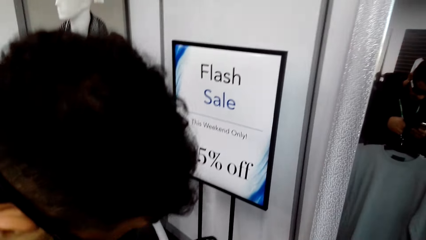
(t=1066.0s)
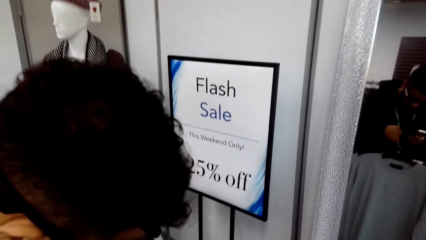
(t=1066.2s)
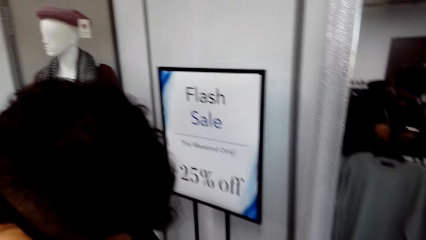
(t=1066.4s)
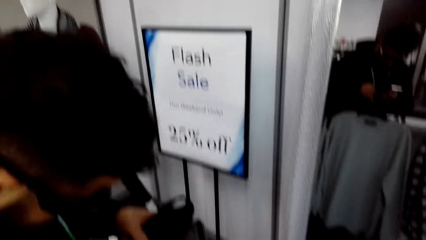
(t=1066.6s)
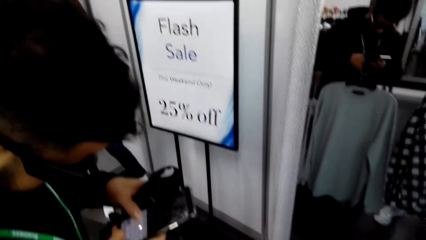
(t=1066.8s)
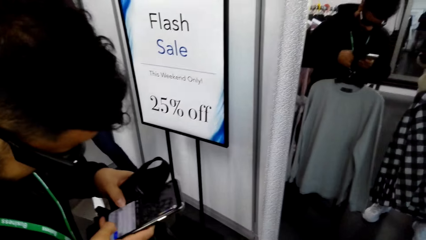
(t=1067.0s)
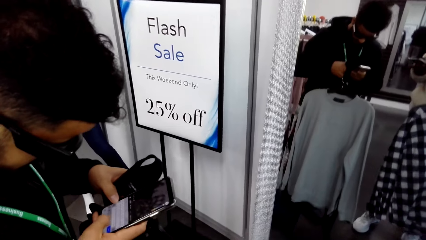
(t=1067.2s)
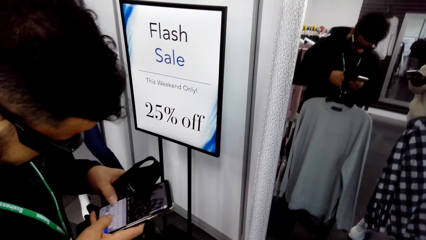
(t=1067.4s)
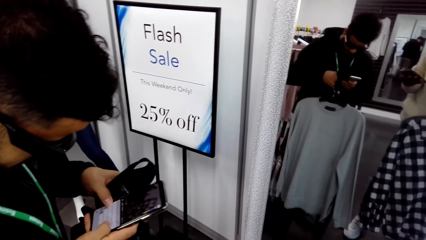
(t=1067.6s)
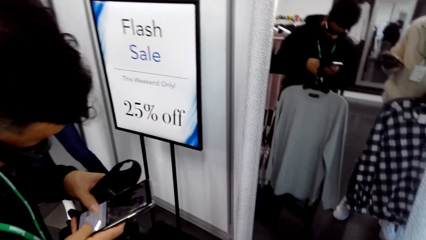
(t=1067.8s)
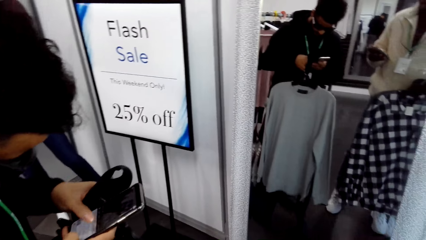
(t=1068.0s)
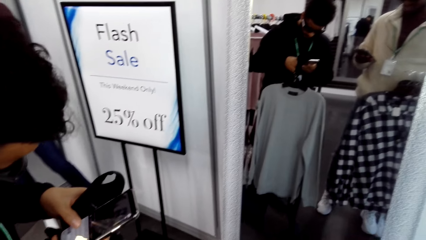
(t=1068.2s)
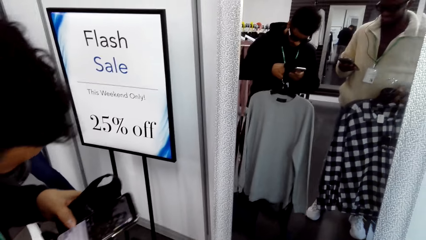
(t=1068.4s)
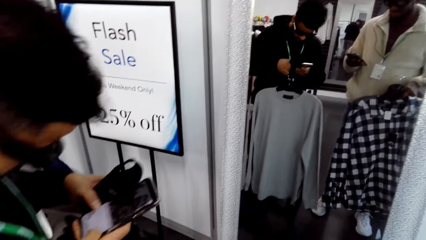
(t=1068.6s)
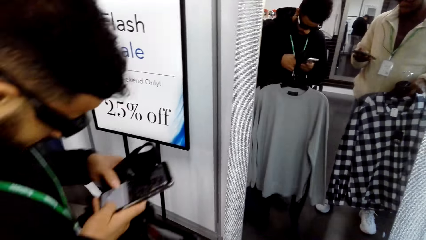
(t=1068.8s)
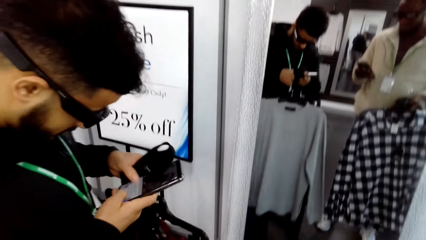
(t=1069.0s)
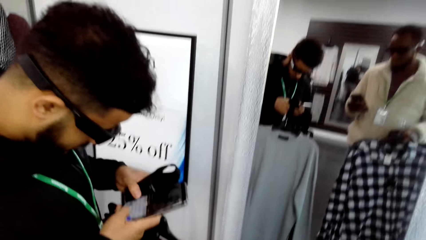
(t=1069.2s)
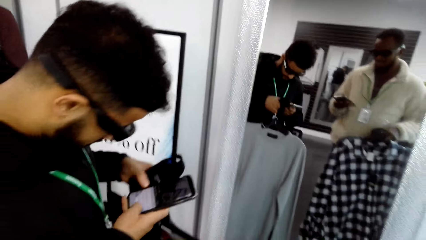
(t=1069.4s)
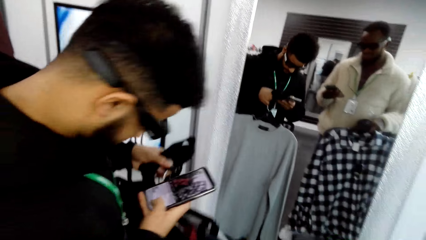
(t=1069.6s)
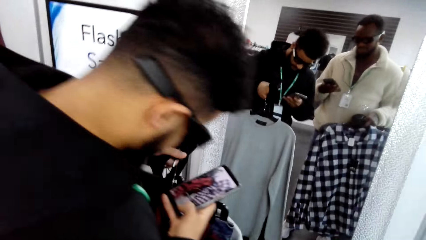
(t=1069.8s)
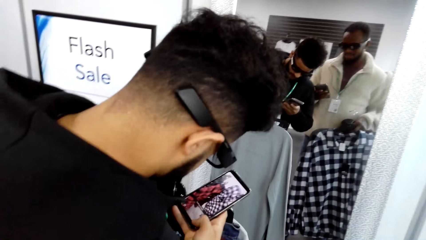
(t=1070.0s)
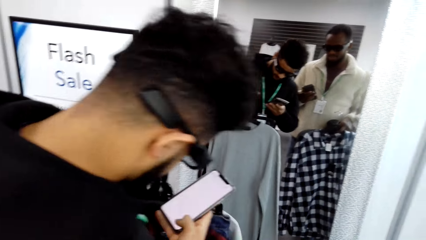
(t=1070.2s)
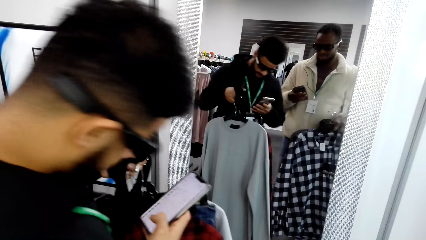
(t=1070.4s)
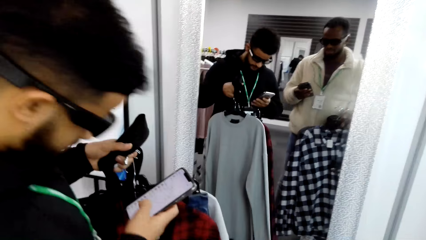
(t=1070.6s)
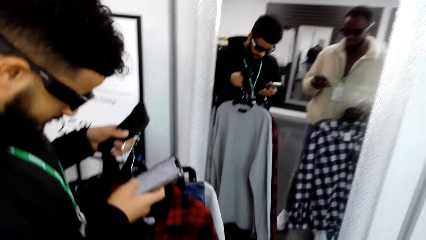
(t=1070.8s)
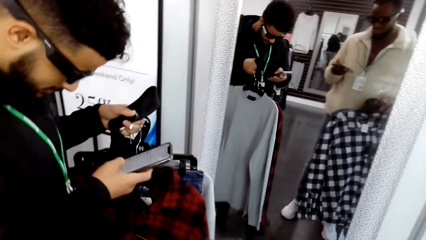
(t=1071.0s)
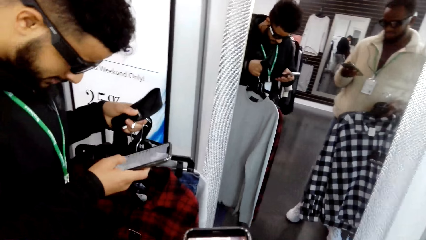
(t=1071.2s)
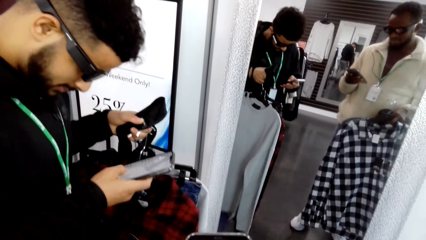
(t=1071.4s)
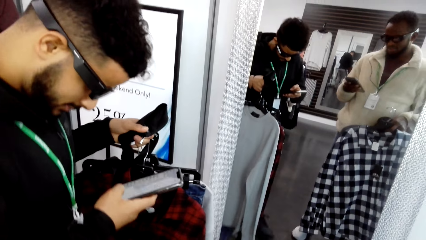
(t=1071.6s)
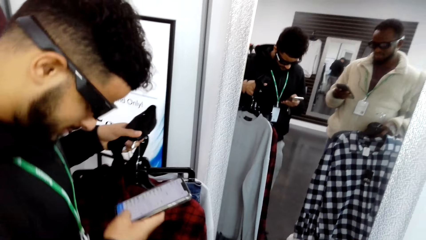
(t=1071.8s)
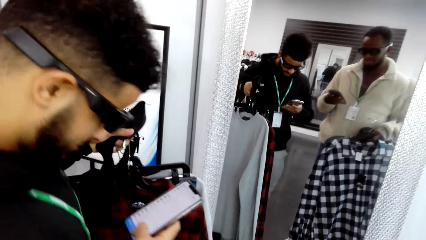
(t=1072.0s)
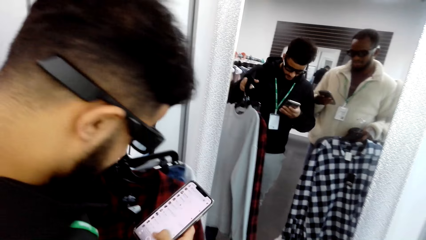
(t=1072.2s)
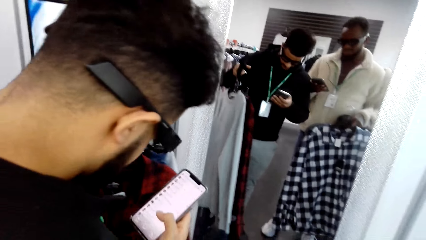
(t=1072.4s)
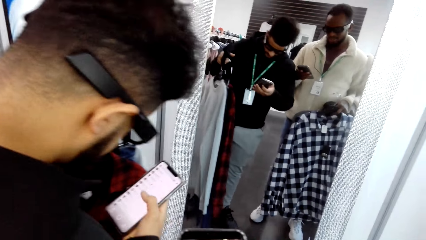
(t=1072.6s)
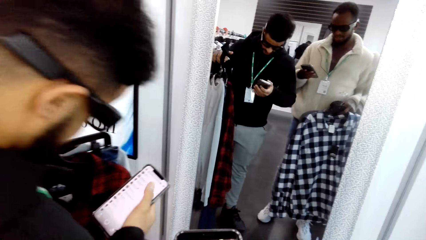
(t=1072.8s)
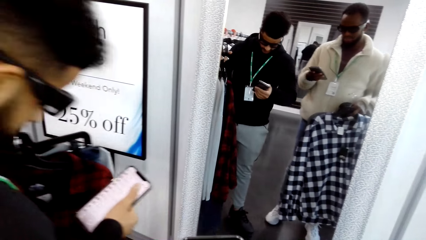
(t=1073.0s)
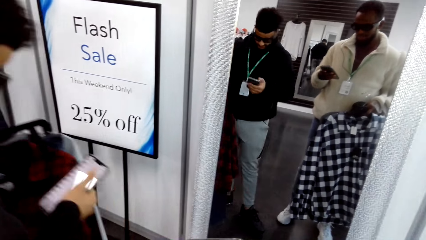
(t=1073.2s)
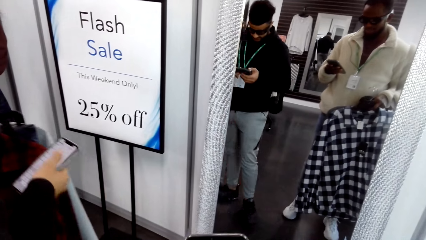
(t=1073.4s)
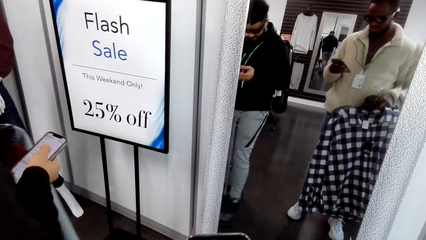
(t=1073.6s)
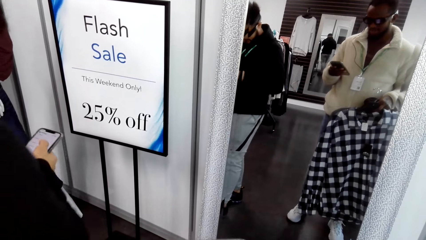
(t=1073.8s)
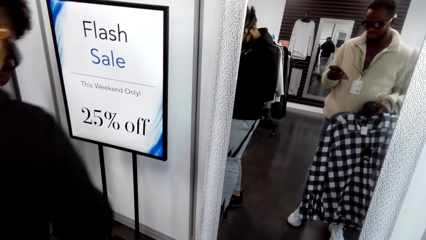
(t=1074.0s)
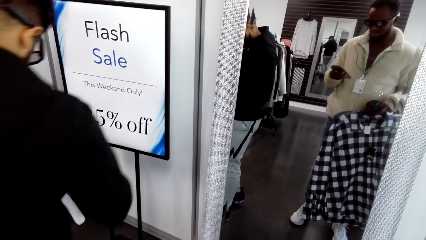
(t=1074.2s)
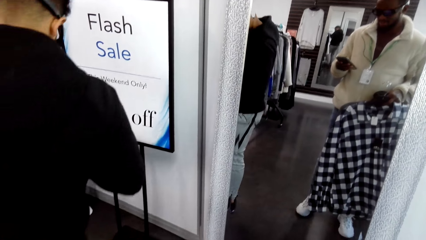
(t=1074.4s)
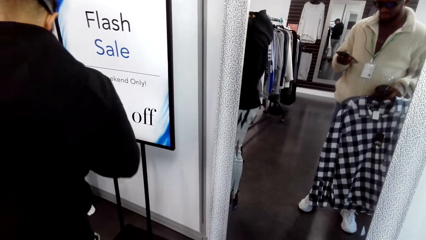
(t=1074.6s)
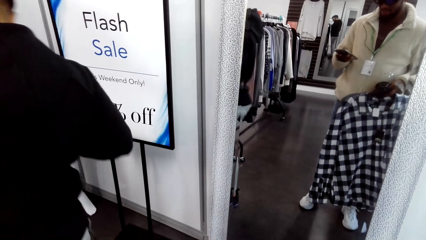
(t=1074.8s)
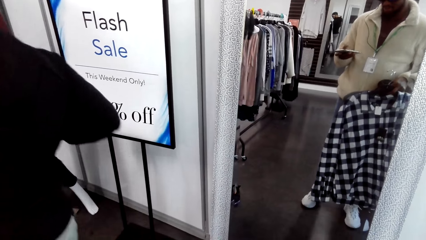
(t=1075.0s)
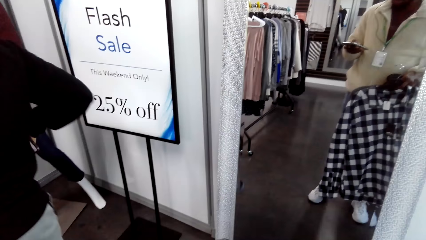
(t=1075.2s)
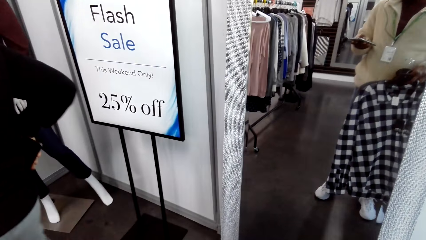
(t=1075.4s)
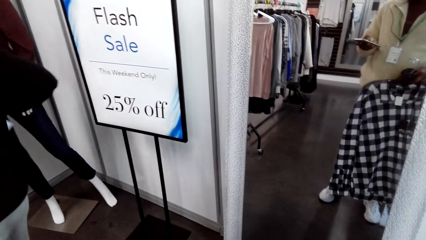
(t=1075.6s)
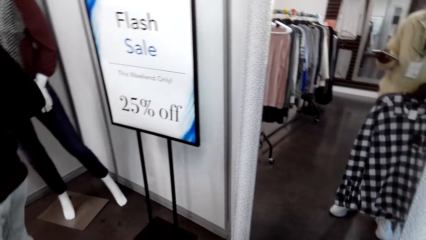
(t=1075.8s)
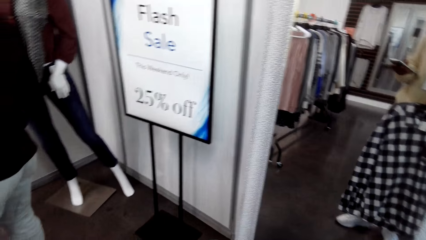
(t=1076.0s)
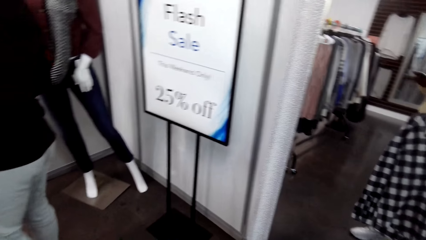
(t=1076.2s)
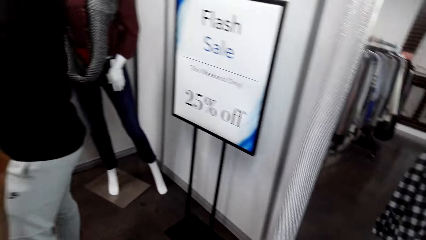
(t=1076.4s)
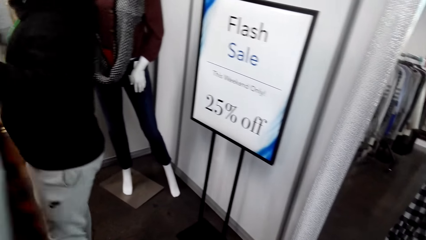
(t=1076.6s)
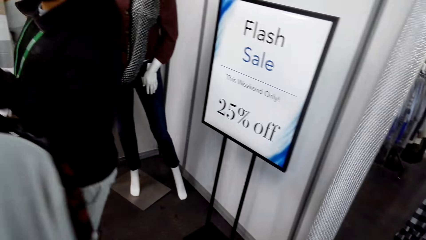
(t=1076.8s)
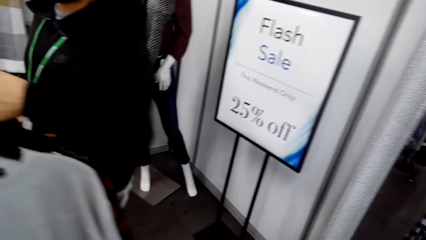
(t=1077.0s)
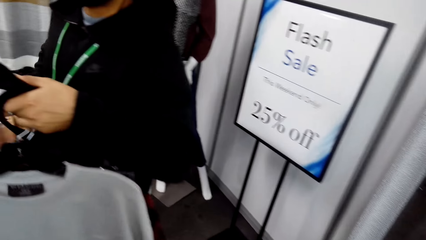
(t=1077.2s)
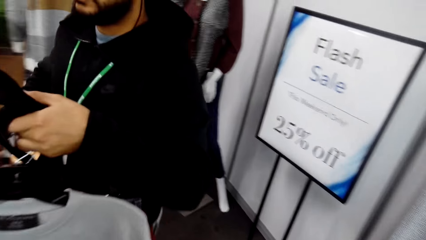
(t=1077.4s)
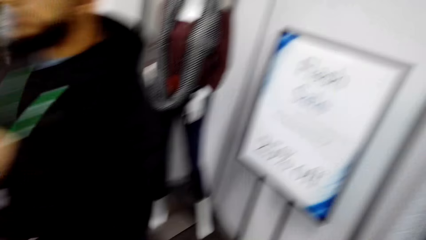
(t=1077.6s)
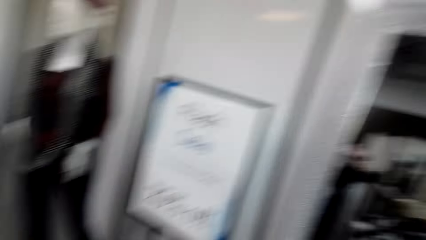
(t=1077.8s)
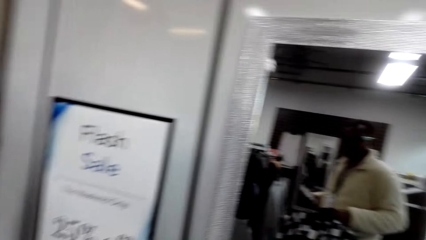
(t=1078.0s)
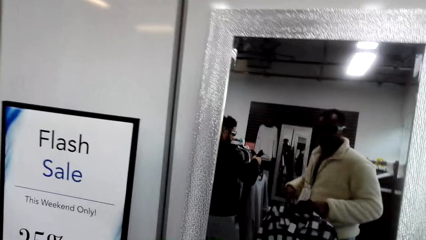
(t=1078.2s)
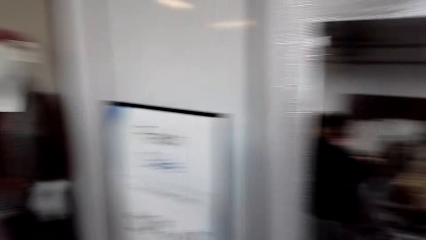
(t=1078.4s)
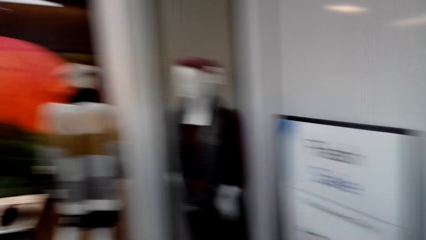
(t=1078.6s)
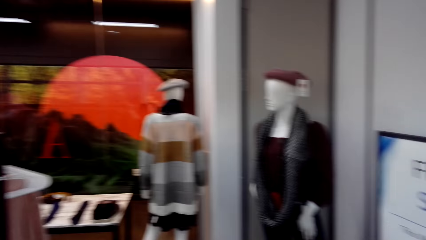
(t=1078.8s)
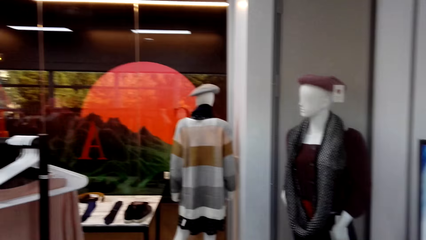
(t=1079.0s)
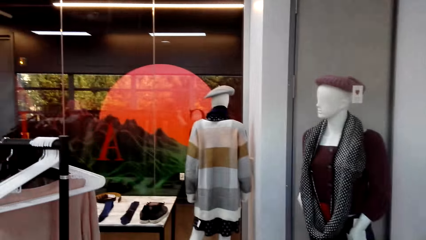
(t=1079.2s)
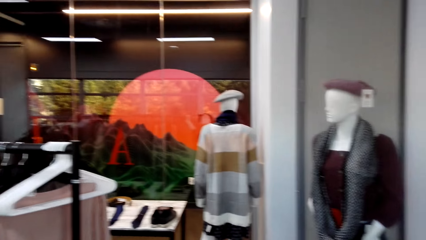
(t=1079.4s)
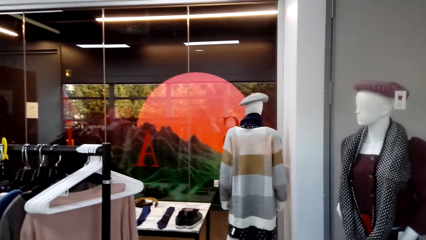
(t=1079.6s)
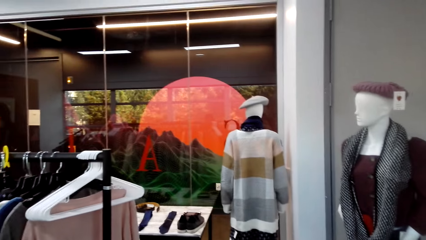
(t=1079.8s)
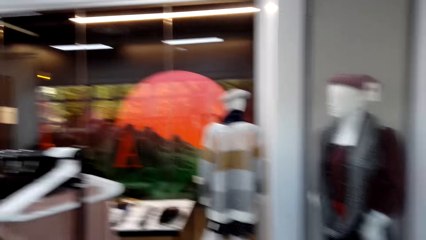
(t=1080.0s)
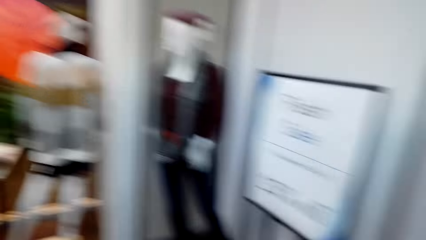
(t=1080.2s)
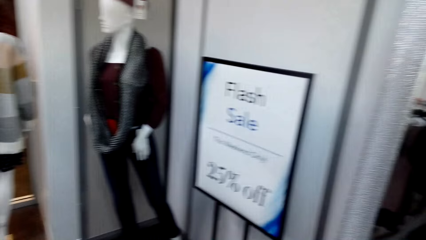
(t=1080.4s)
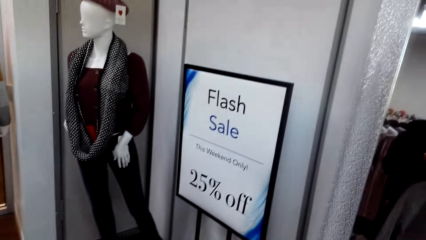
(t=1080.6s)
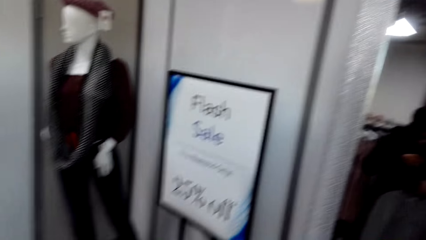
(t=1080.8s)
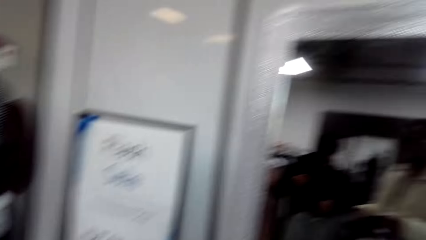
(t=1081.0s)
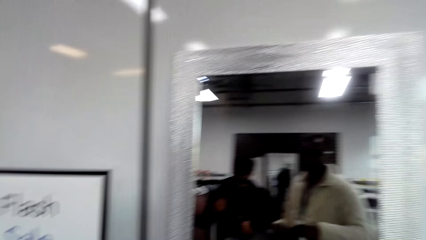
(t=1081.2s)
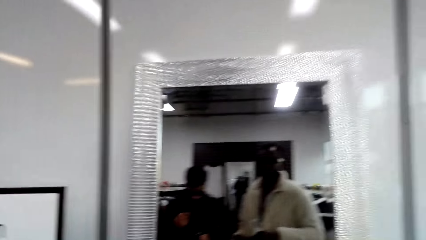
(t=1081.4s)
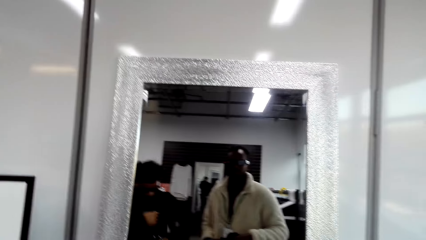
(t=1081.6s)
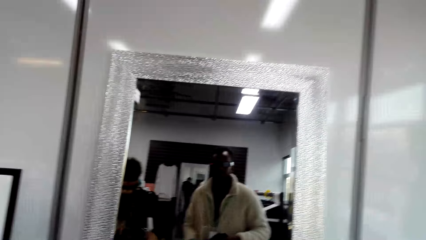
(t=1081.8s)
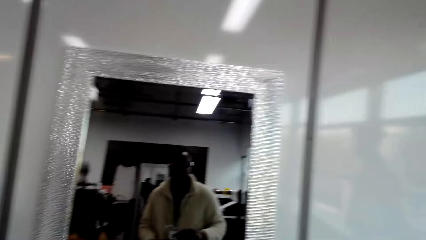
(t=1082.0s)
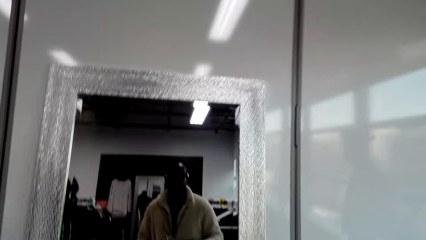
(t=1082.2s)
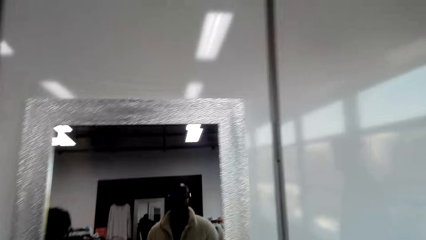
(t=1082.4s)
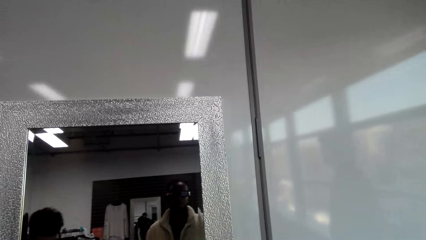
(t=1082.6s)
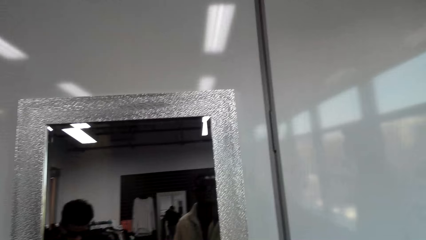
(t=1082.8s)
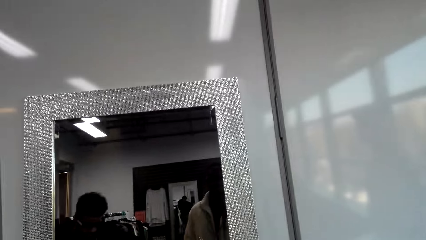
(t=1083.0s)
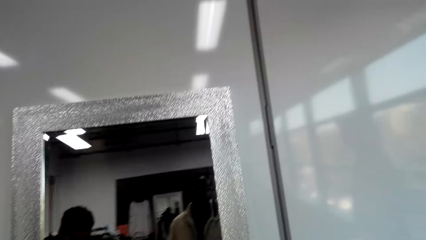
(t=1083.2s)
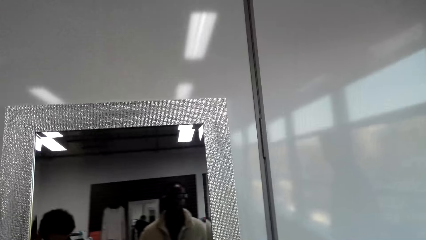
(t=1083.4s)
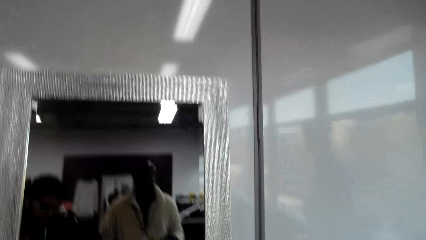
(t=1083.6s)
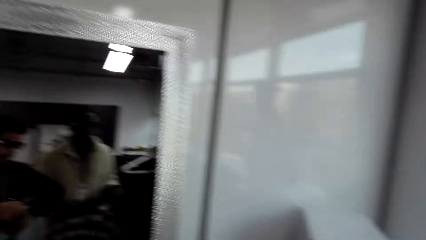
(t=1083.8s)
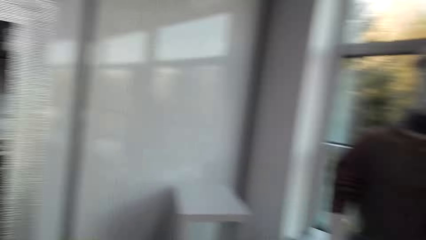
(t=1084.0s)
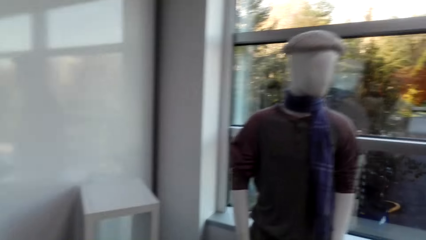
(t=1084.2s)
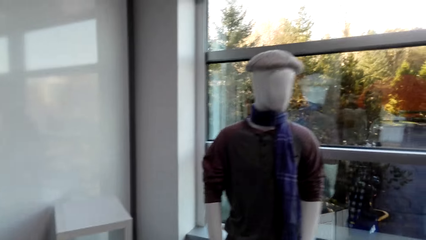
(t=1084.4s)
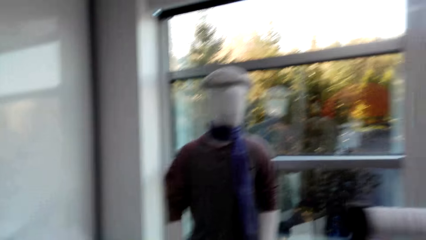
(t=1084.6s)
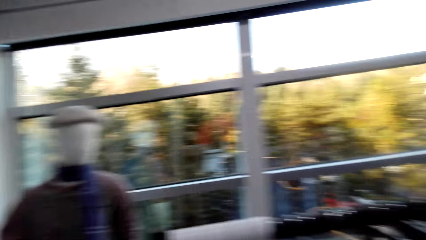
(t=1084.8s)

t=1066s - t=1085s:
A man operates the phone. The camera wearer uses the phone. The man walks around the room. The camera wearer looks around the room.
